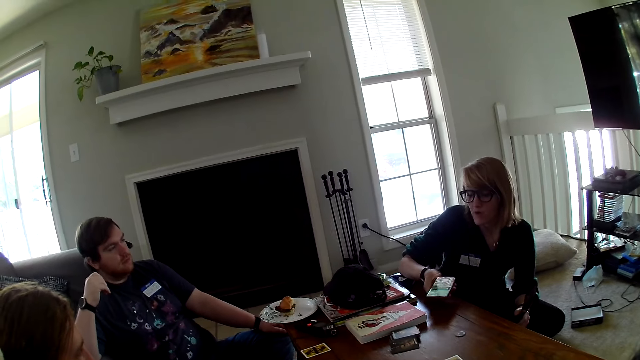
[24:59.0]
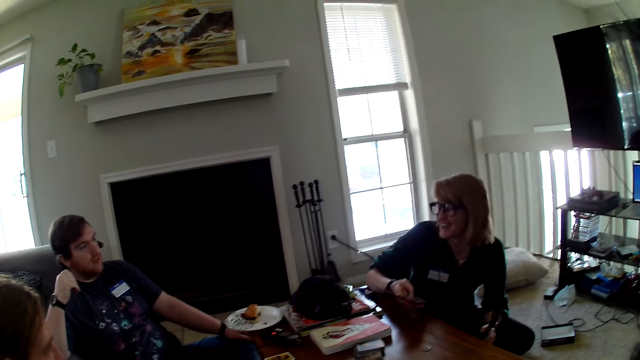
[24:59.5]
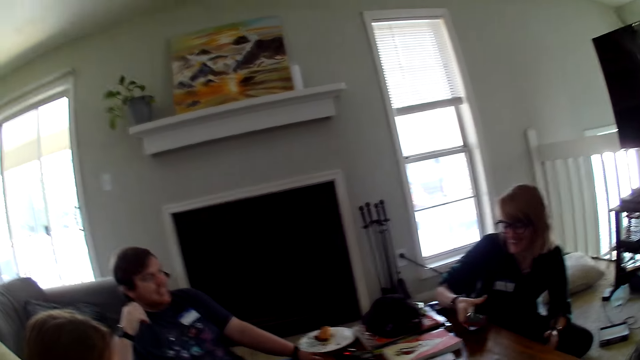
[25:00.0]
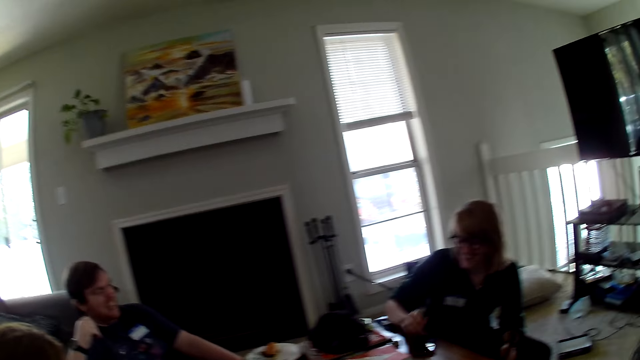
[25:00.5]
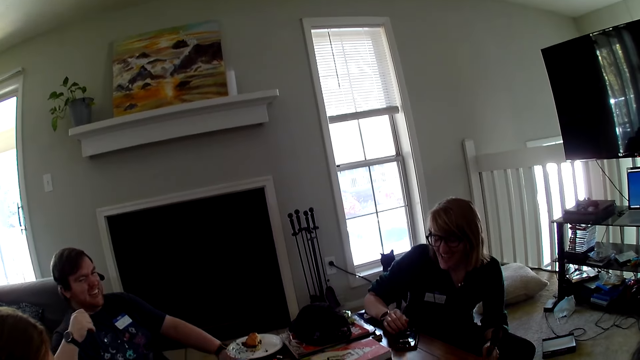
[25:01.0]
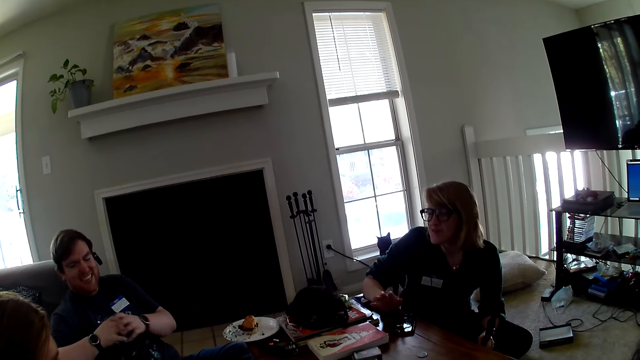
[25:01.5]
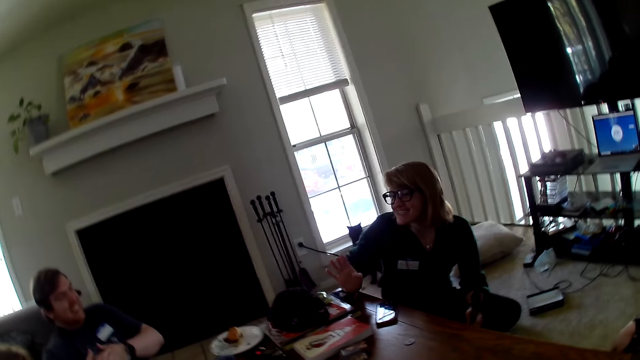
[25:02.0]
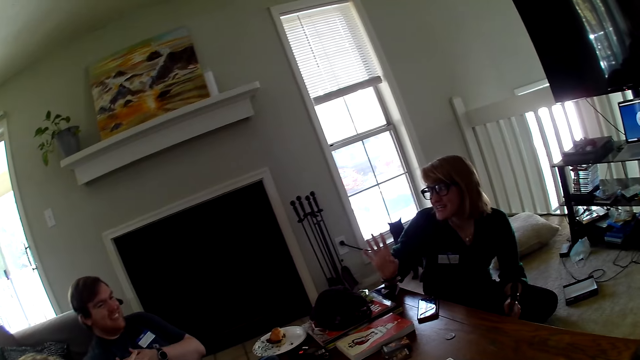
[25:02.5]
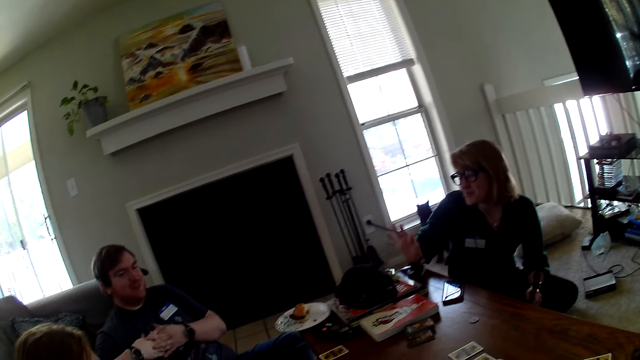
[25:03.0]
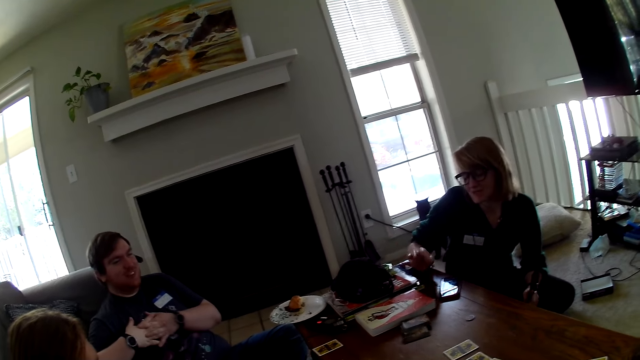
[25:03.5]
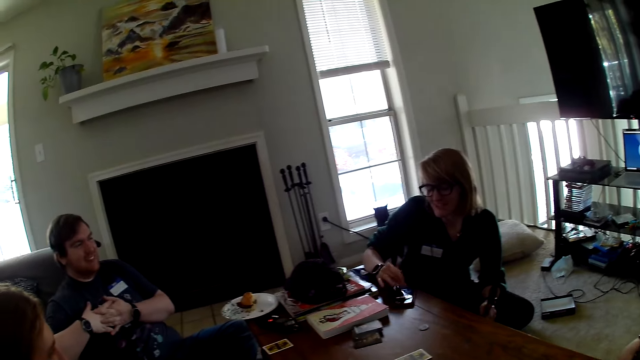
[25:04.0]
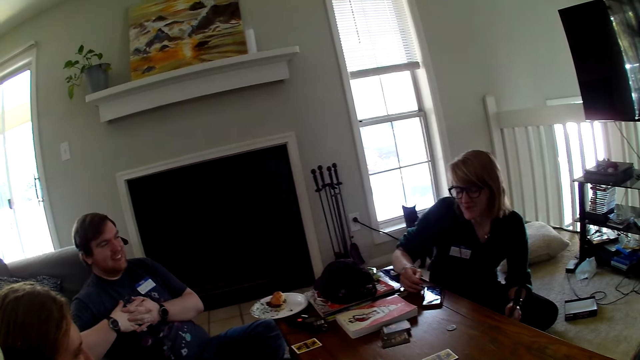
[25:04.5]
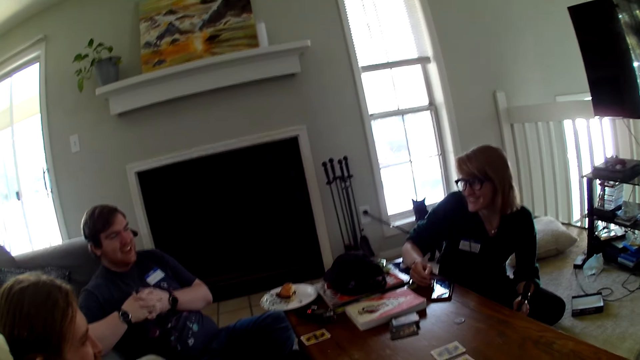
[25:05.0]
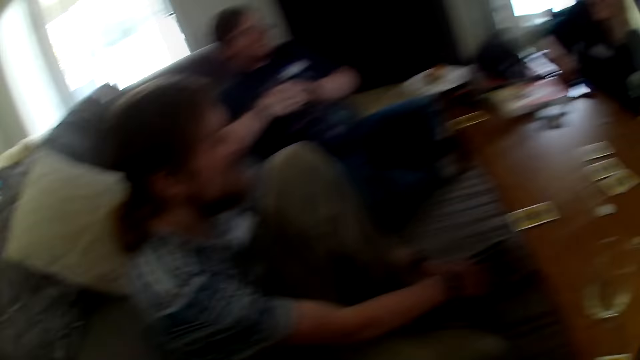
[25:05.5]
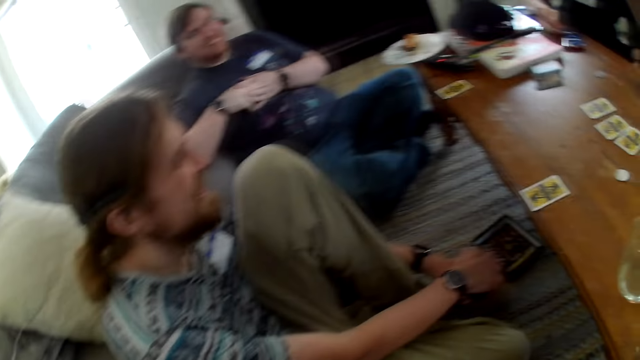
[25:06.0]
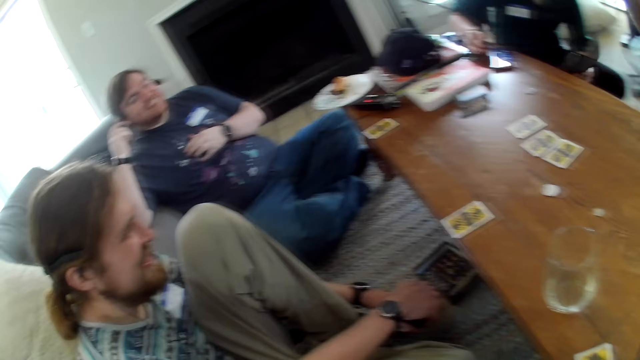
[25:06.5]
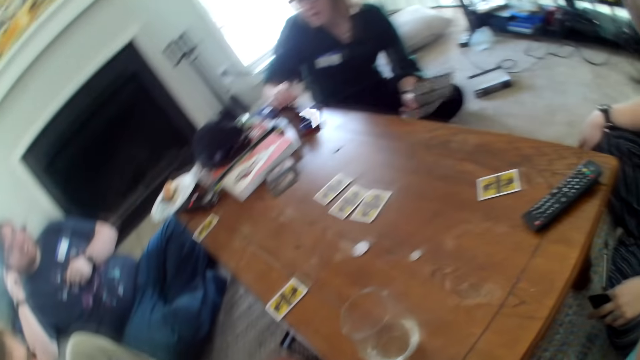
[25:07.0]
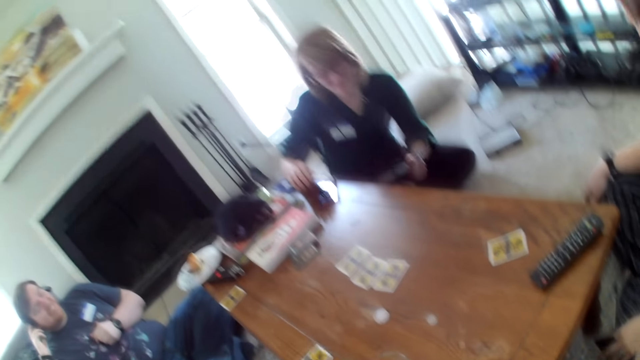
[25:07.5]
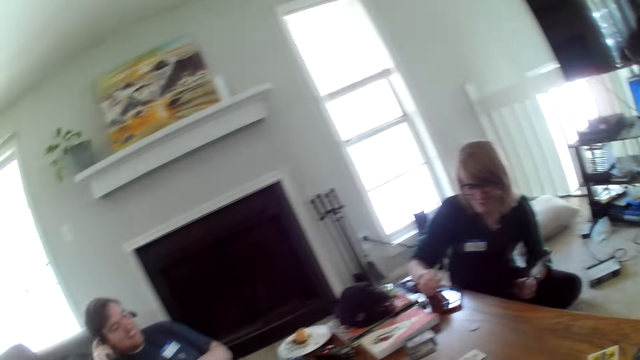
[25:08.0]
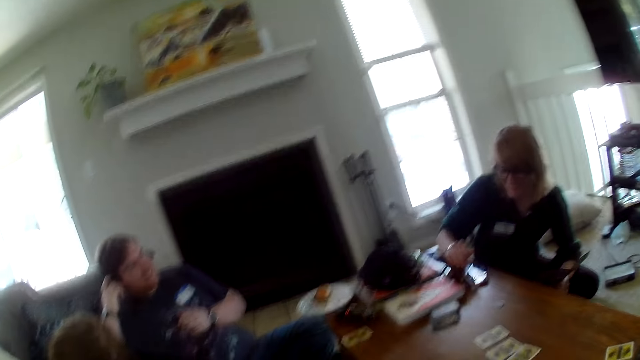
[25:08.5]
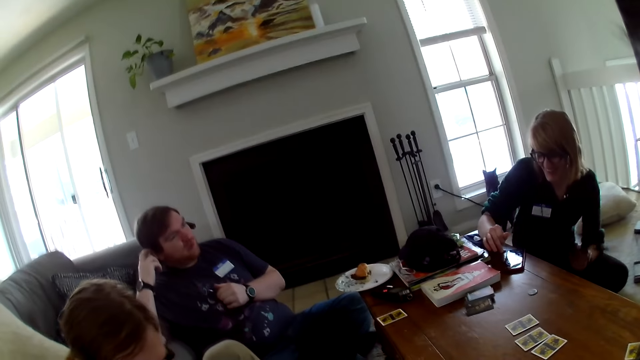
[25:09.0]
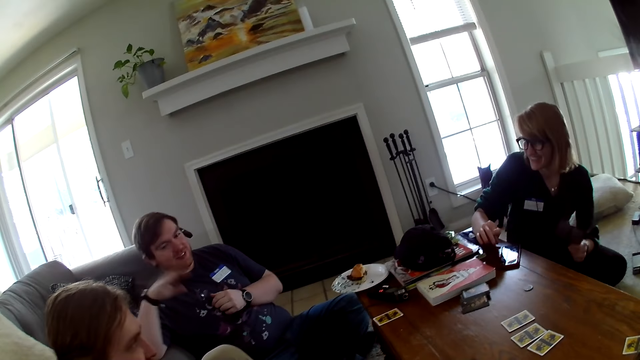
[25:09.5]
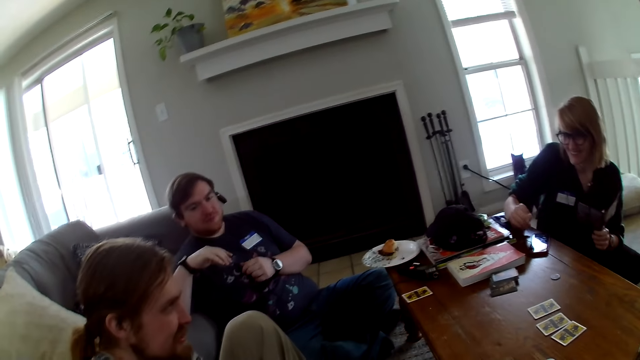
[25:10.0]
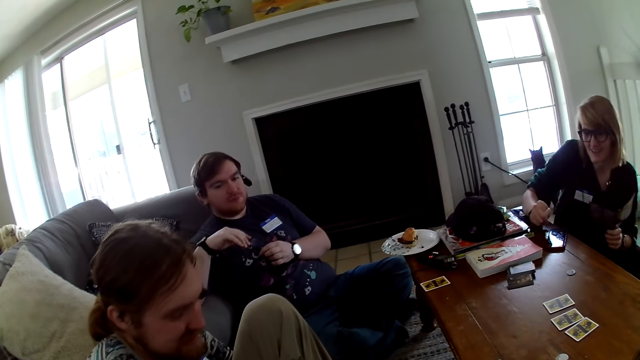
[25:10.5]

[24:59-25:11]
A woman scrolls the phone and moves the hand.

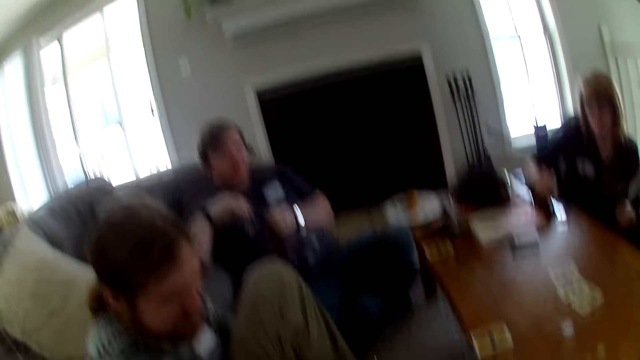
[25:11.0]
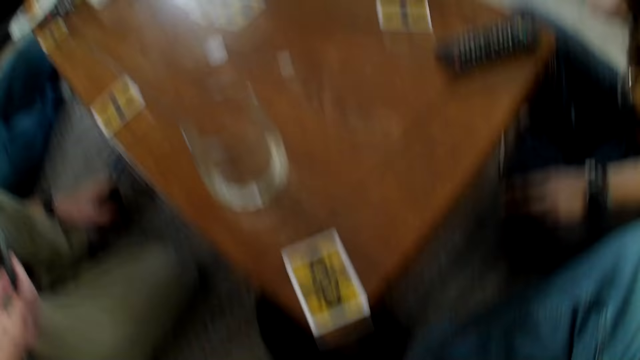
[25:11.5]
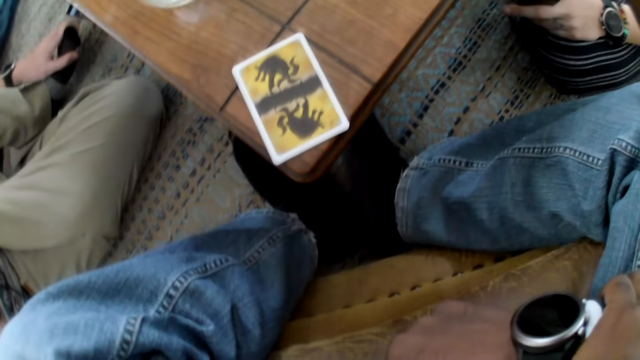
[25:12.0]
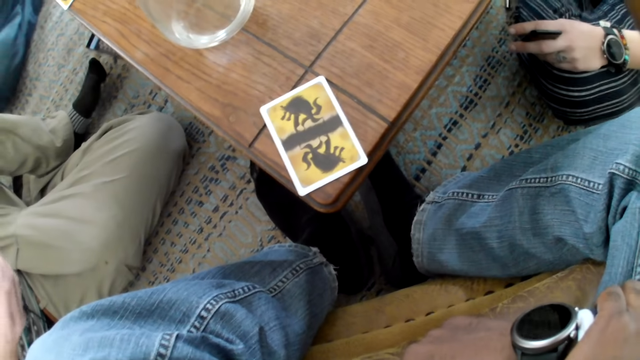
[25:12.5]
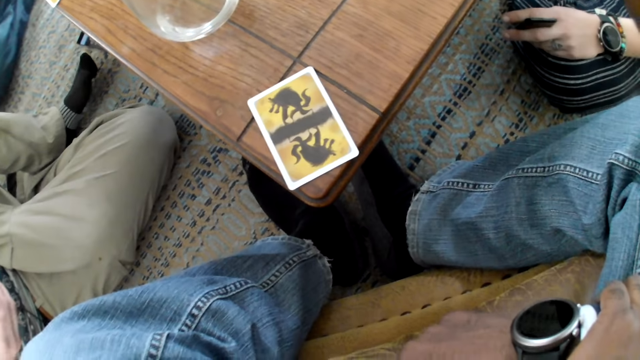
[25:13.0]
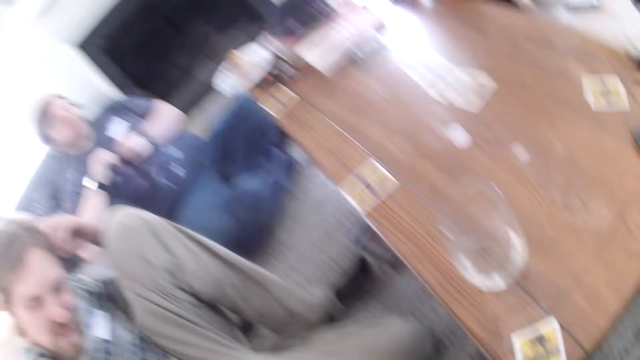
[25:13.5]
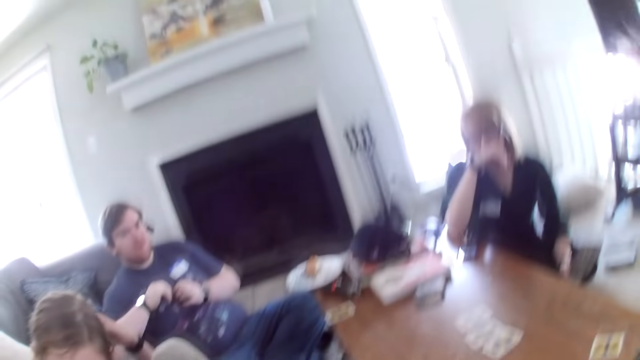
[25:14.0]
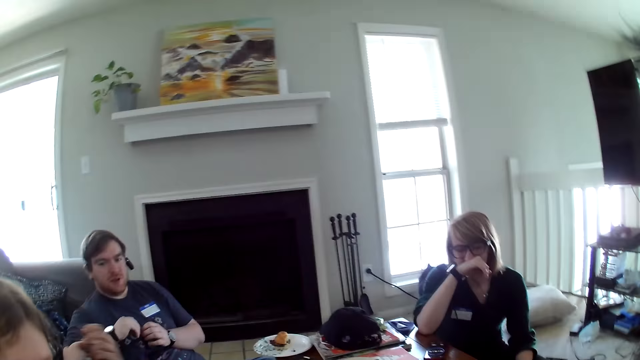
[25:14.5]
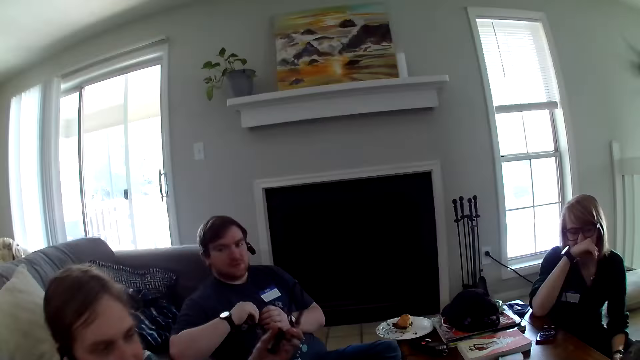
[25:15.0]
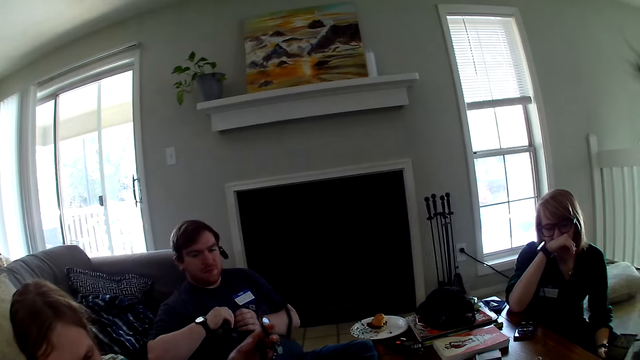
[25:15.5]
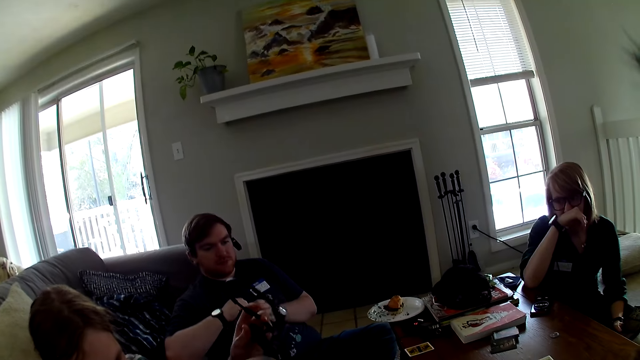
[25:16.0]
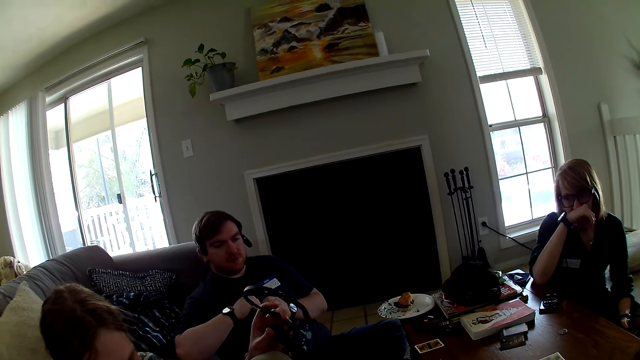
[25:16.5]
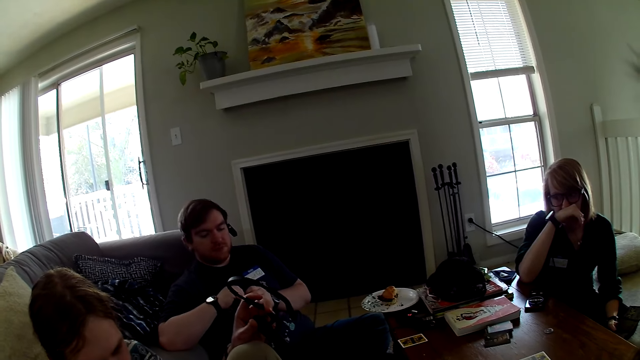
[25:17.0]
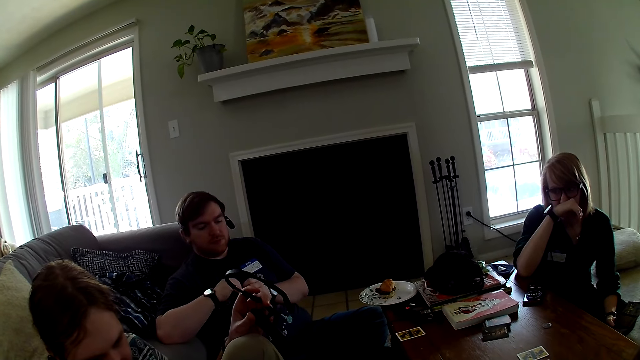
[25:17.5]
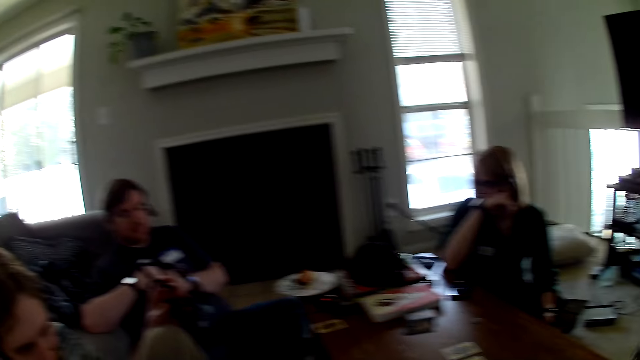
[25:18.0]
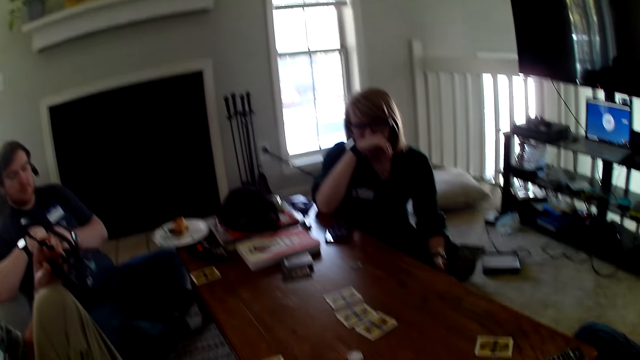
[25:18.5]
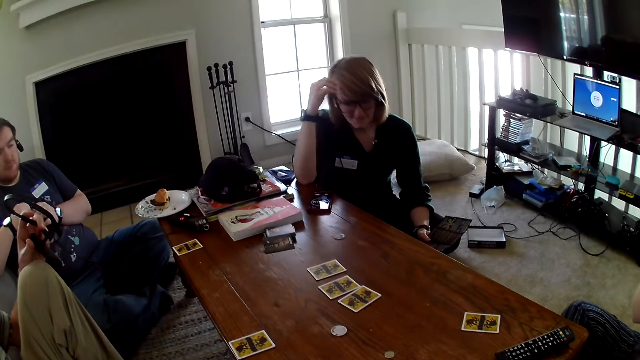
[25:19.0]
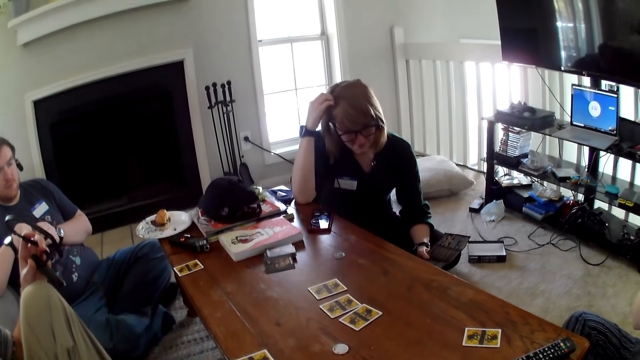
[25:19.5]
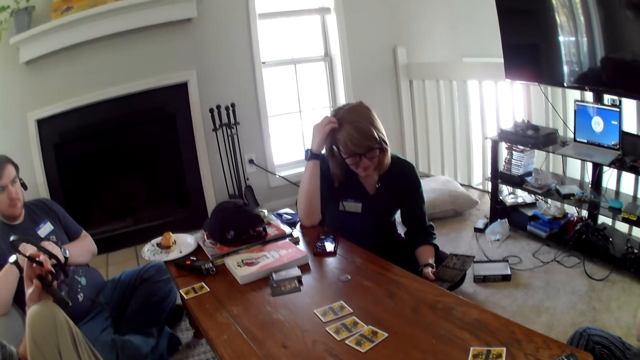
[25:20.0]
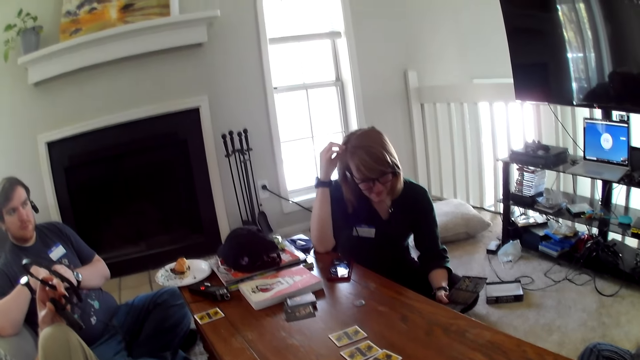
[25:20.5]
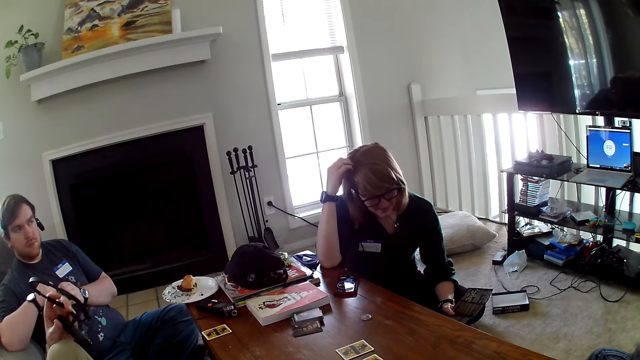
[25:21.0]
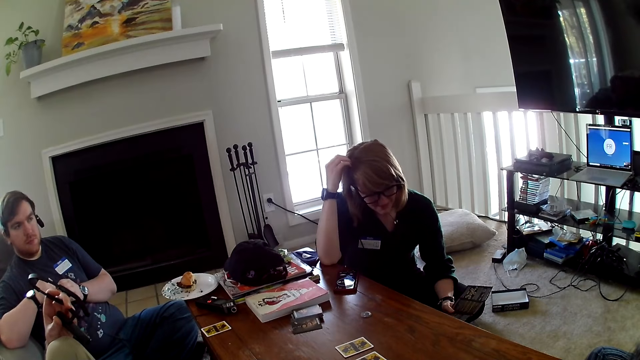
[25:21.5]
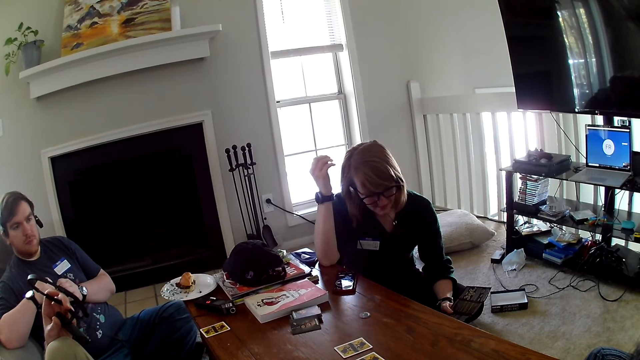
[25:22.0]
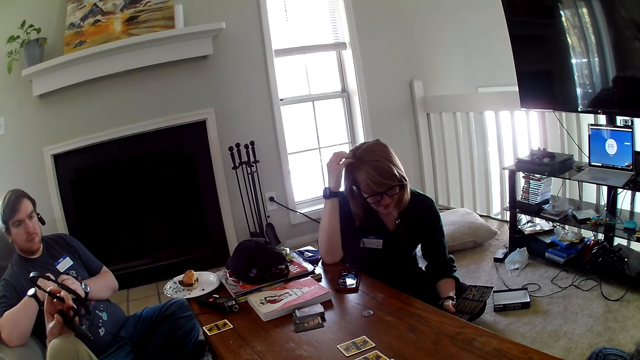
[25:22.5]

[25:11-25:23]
The camera wearer looks at the table. A man removes the glasses. A woman touches the hair.
